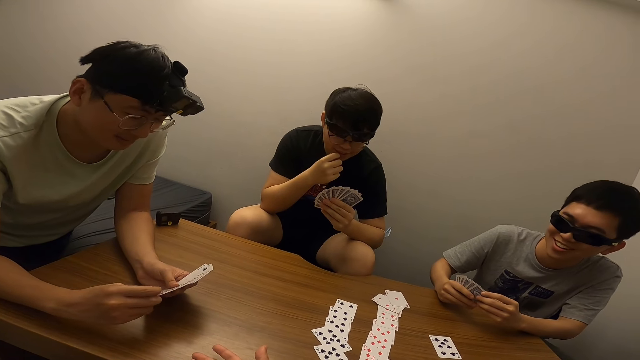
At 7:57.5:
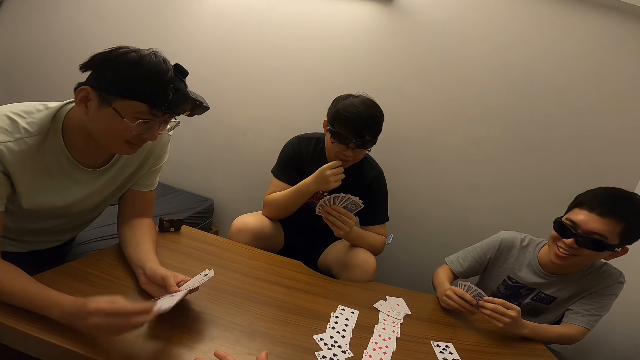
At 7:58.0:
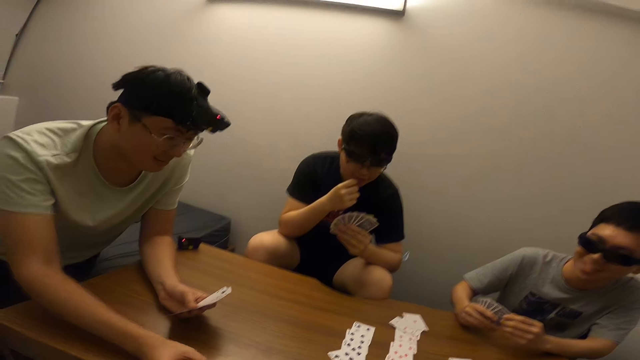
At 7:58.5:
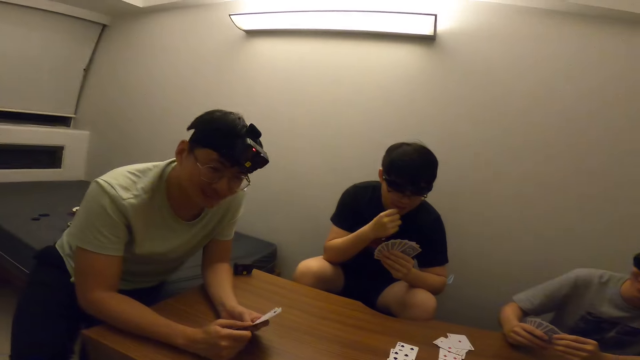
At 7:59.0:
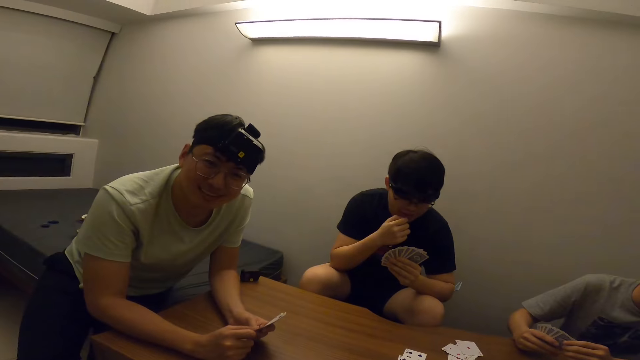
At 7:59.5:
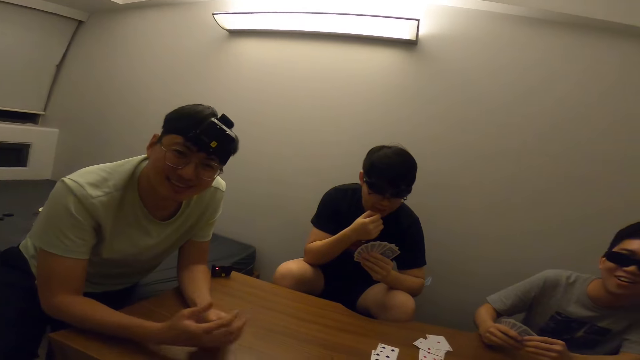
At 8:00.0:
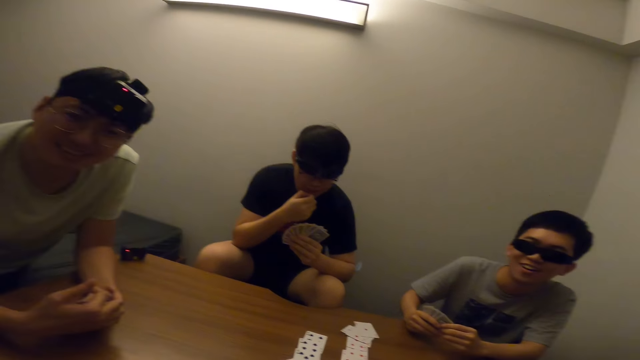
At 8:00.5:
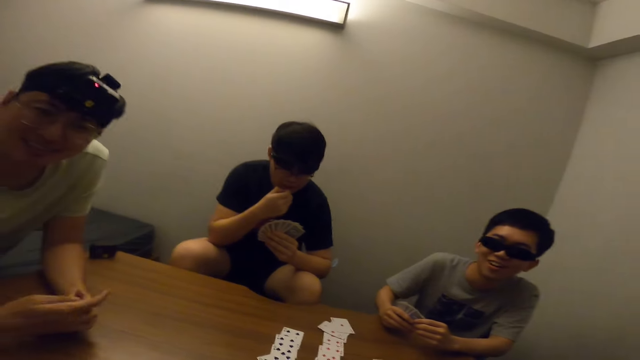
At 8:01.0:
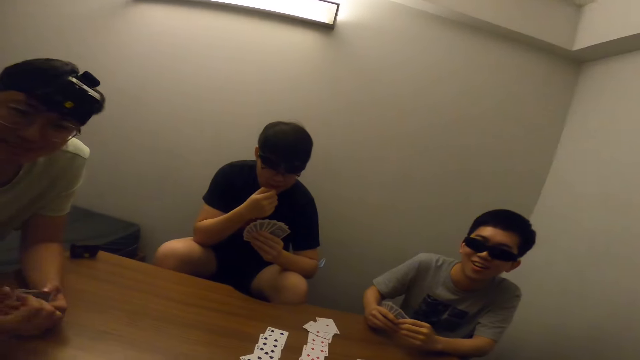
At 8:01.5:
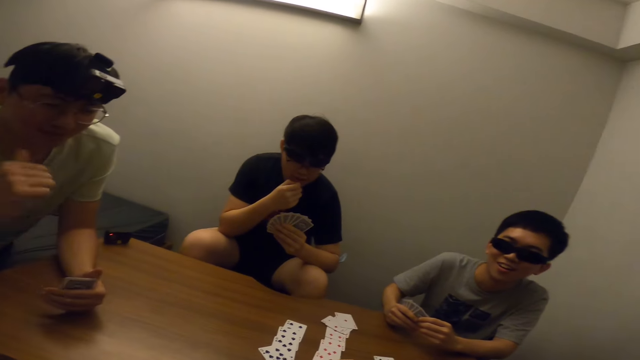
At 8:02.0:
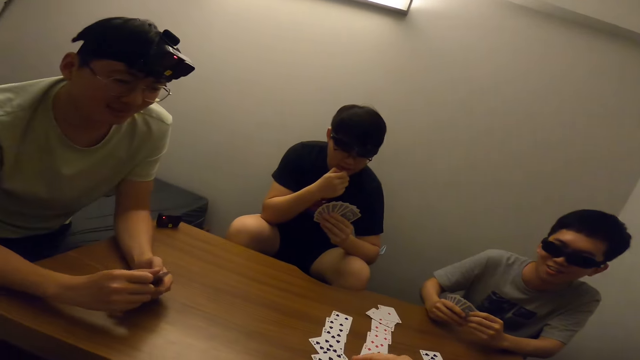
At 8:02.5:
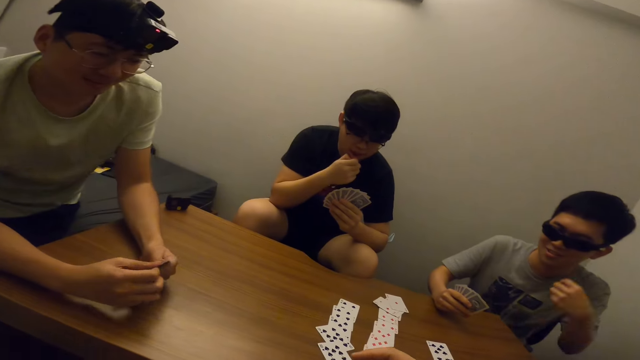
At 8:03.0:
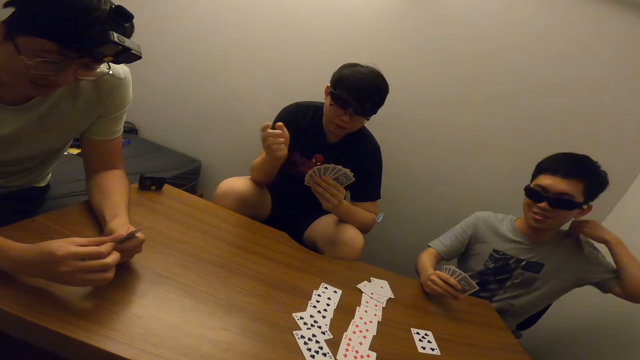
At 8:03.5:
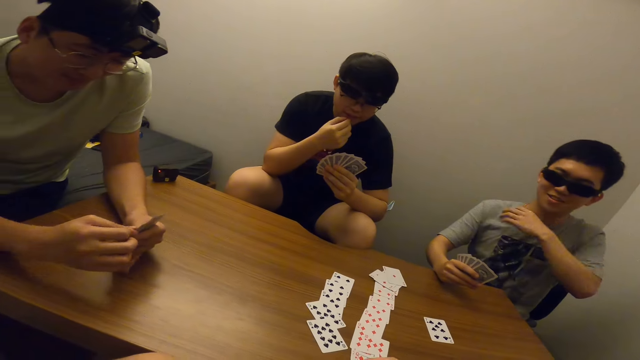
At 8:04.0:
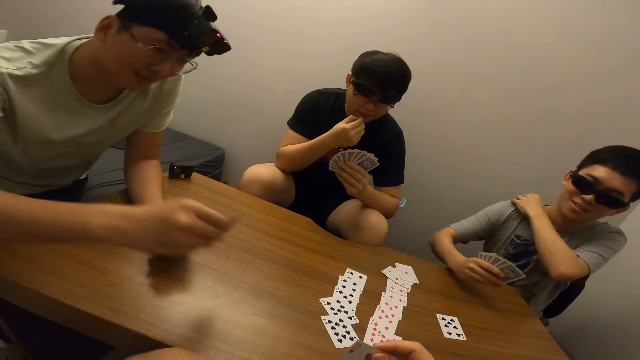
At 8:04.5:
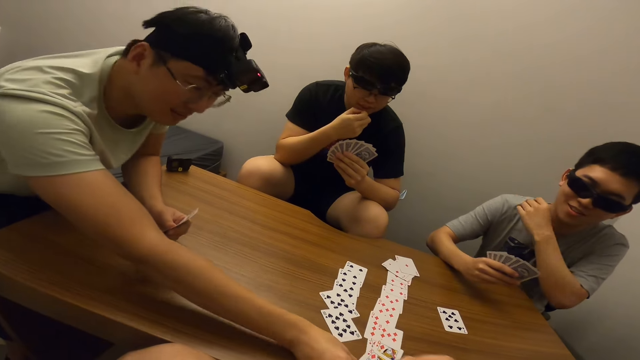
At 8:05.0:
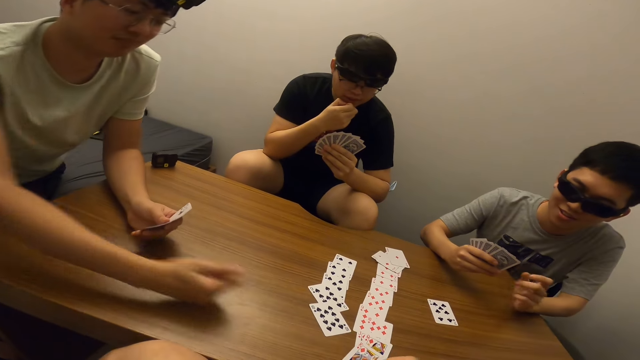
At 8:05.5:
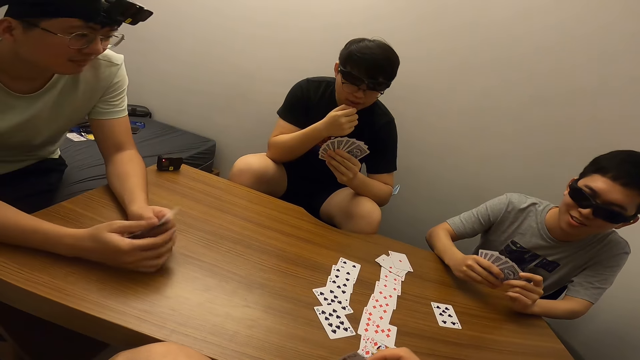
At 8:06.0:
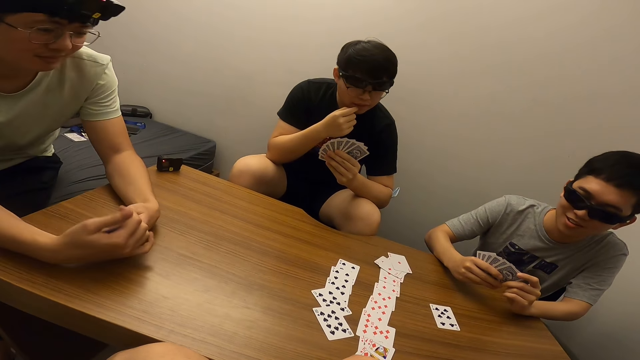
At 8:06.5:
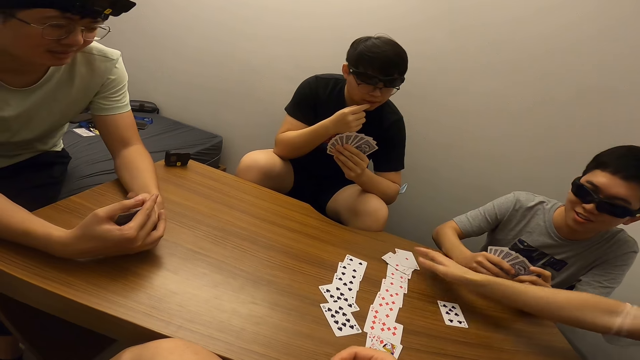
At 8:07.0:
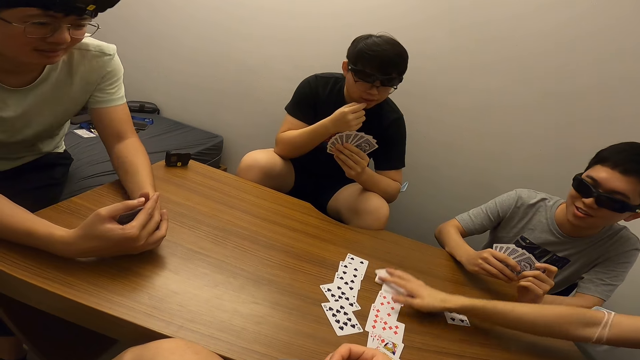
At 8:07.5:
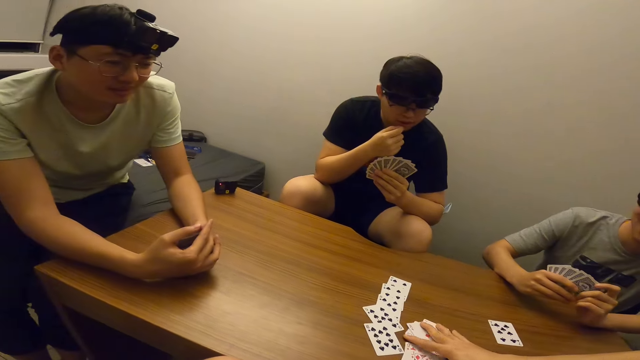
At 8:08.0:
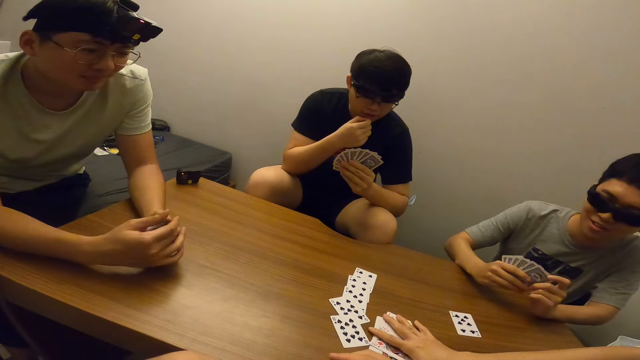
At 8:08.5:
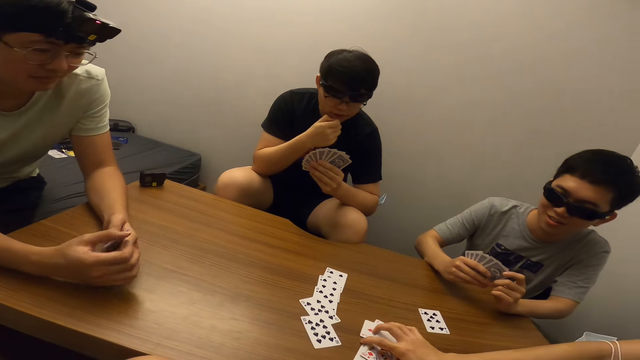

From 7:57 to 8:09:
The camera wearer interacts with a man. The man gesticulates with his right hand. Another man adjusts his shirt with his right hand. The first man places the card in his right hand on the table. A third man gathers the card on the table with his right hand.

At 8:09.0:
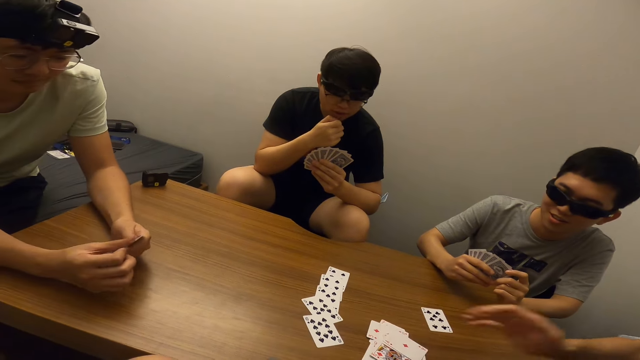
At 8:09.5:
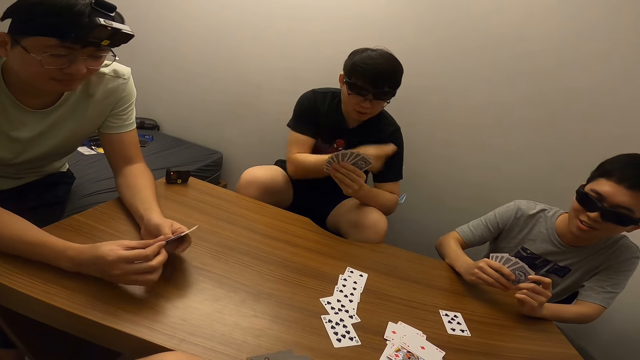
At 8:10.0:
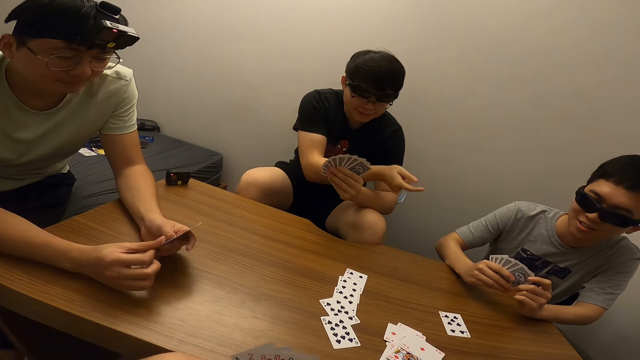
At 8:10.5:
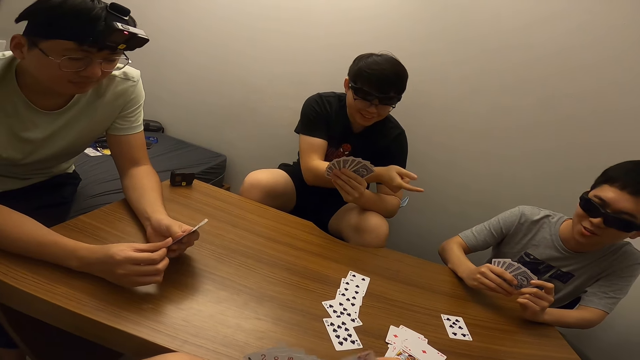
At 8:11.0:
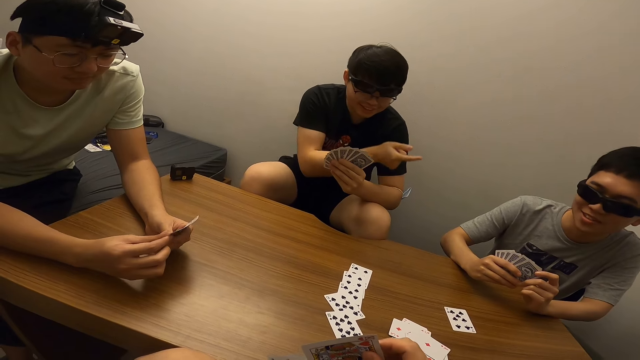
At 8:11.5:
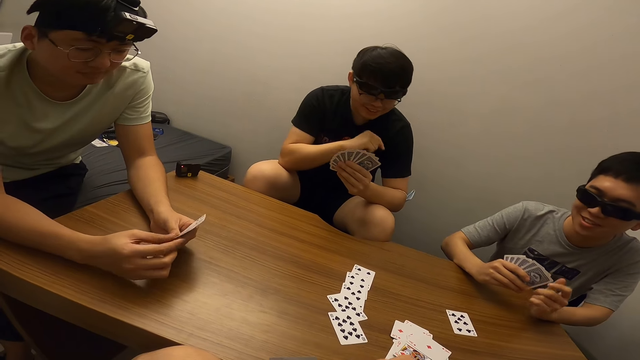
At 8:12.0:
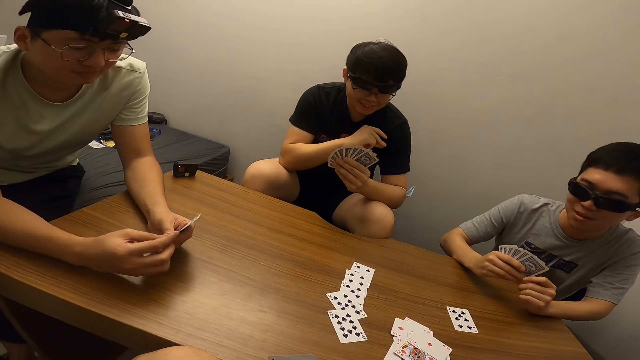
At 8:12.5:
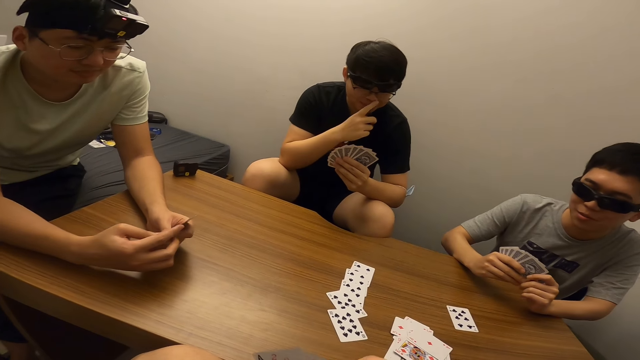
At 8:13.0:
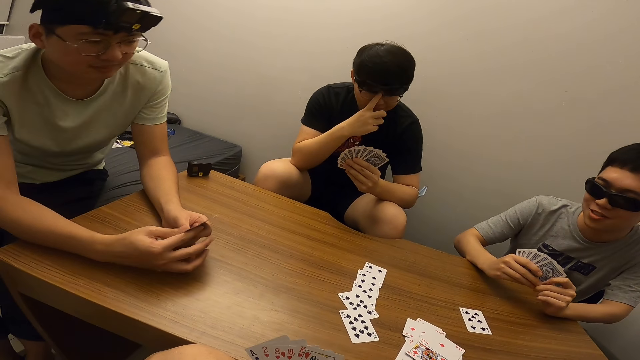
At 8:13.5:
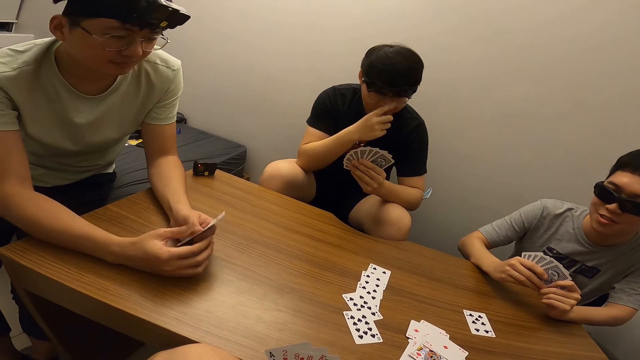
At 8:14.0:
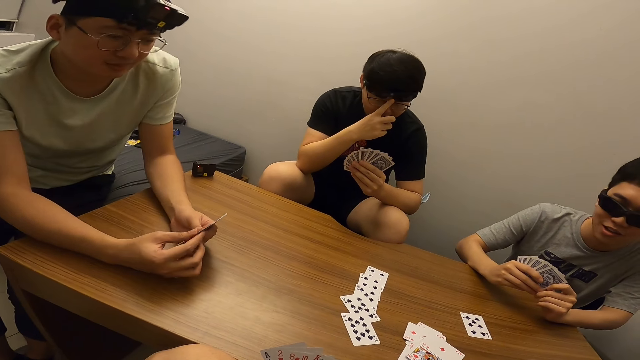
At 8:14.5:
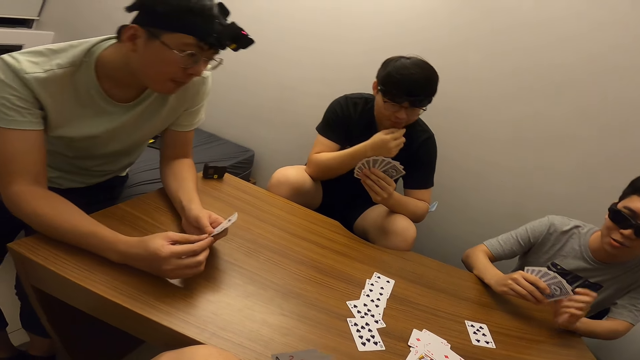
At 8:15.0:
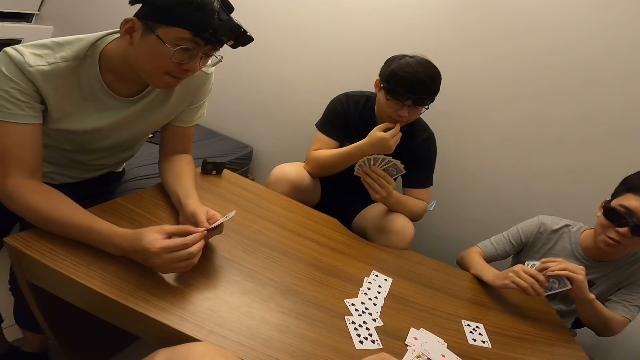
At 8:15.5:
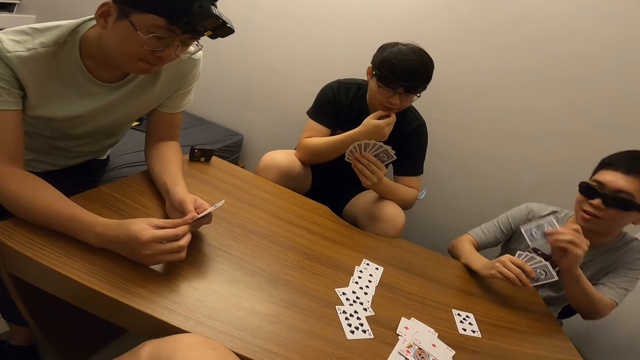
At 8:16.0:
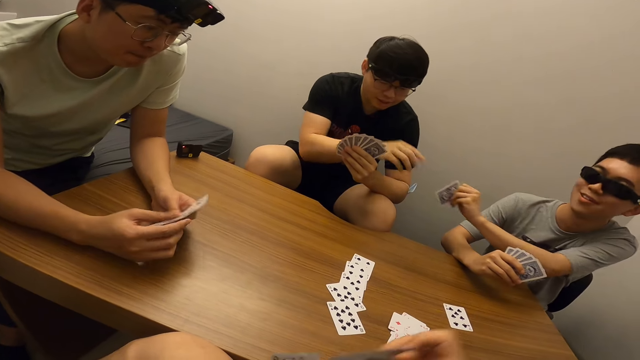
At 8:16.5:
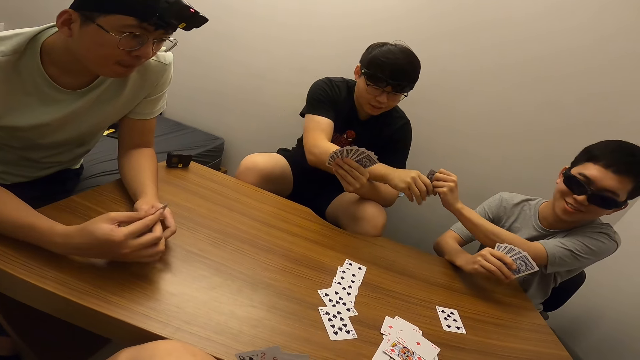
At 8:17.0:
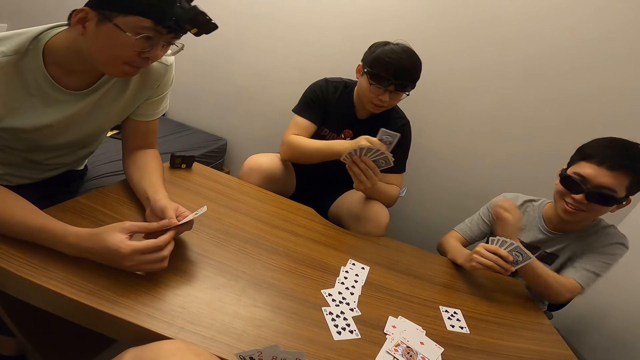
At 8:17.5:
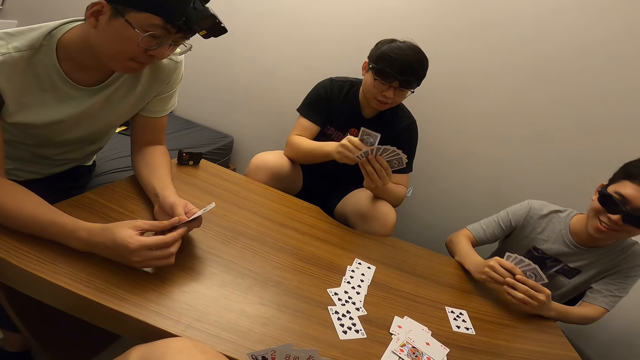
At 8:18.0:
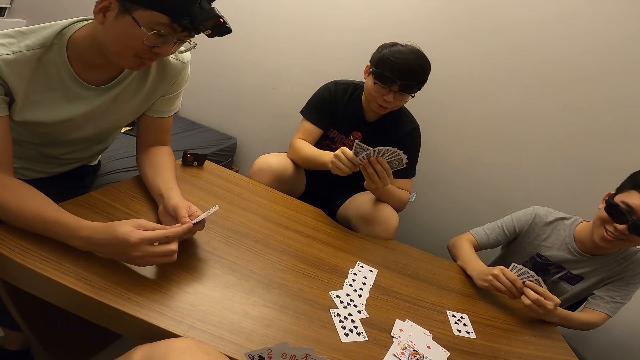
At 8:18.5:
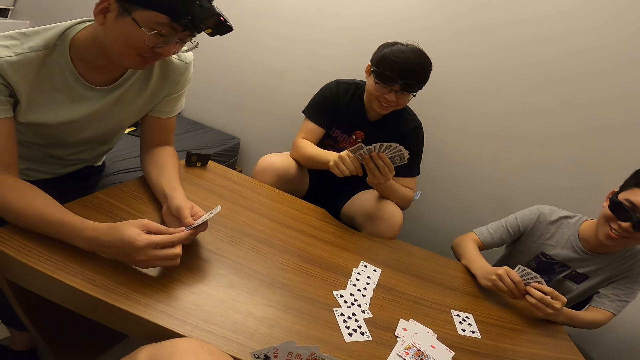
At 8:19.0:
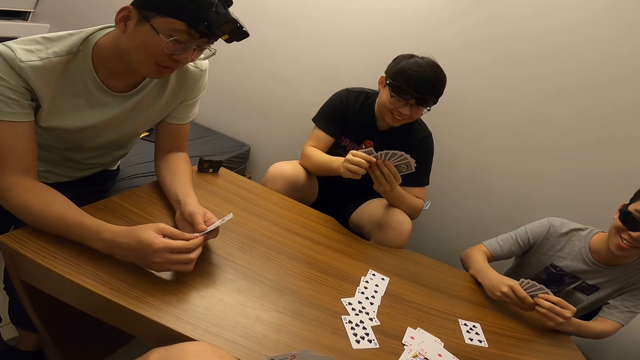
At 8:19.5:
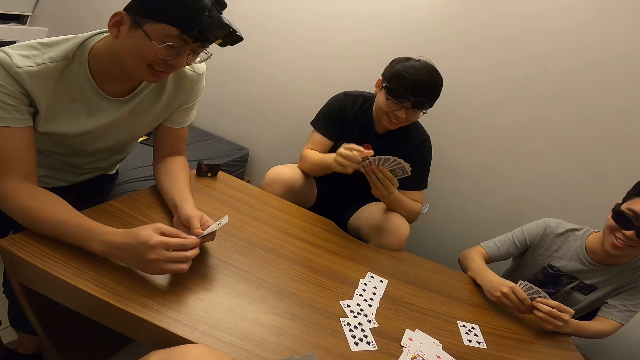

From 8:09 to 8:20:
A man stretches his right hand towards another man. The other man passes the card in his left hand to the first man.
